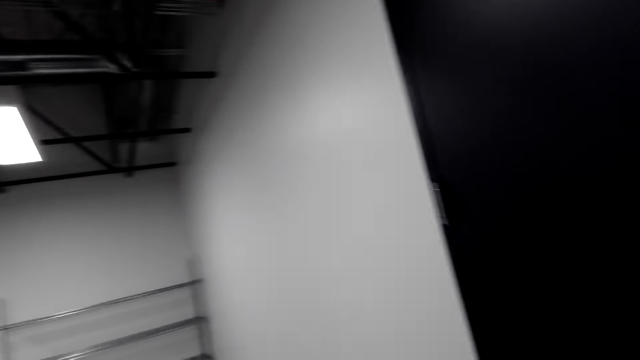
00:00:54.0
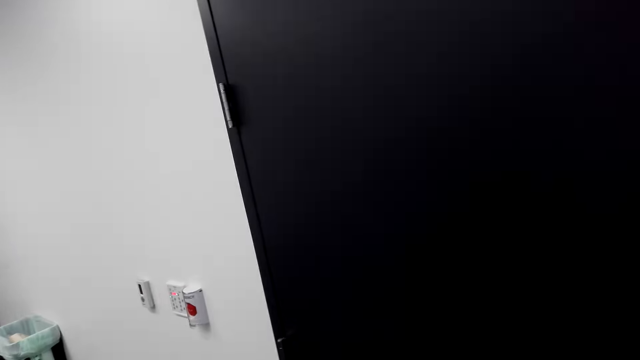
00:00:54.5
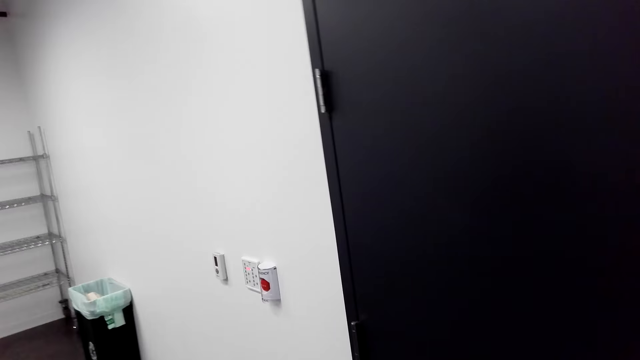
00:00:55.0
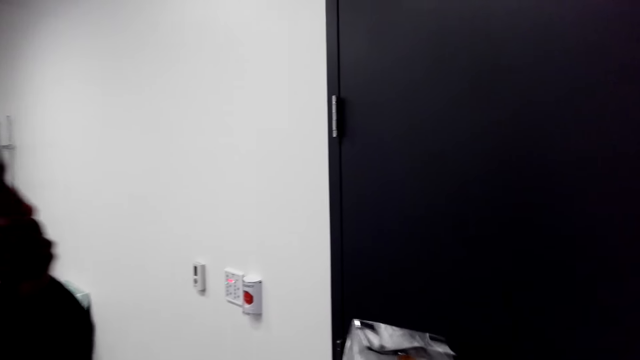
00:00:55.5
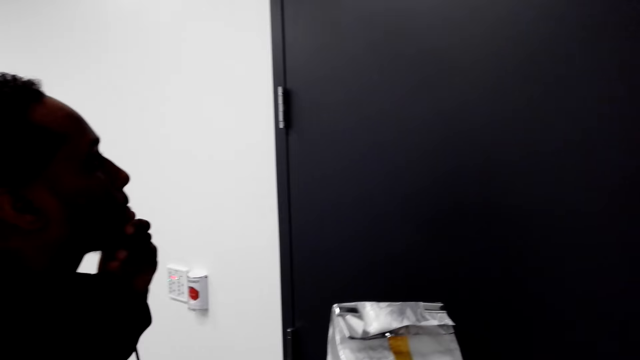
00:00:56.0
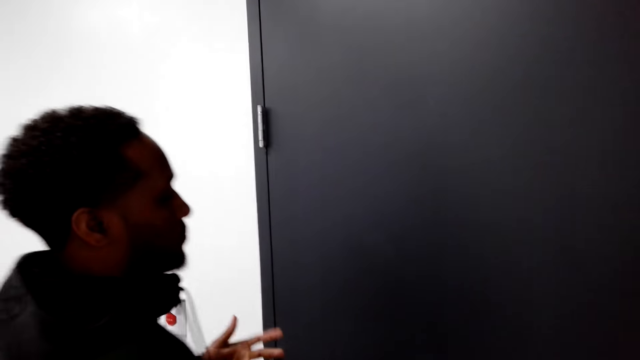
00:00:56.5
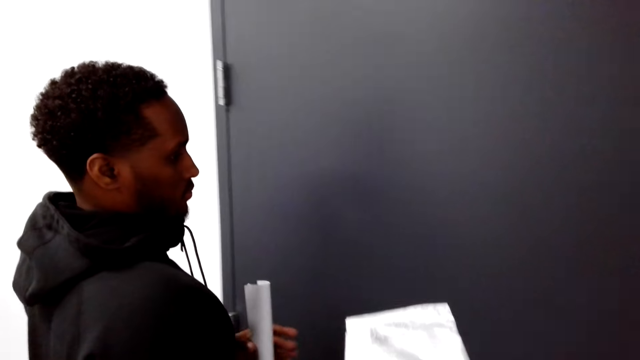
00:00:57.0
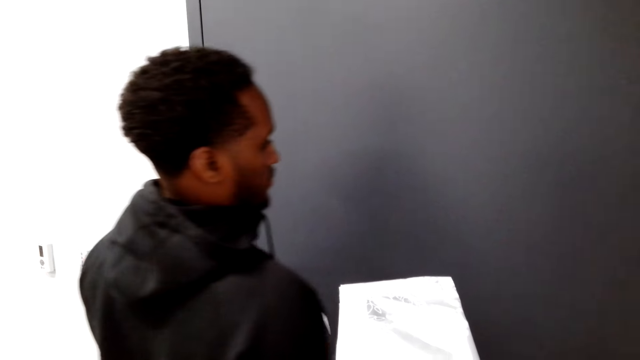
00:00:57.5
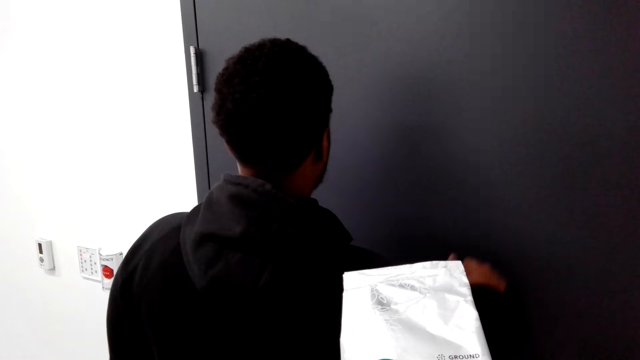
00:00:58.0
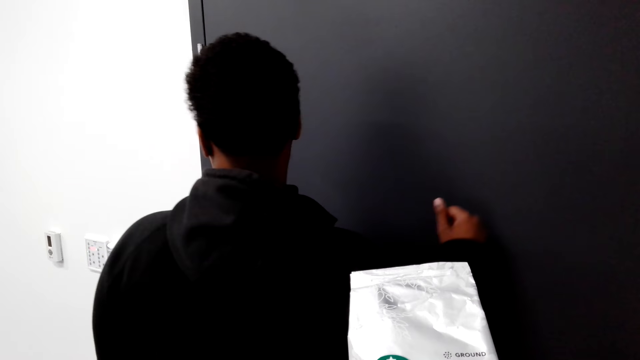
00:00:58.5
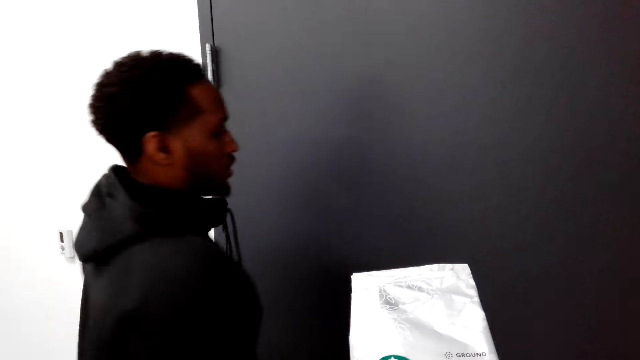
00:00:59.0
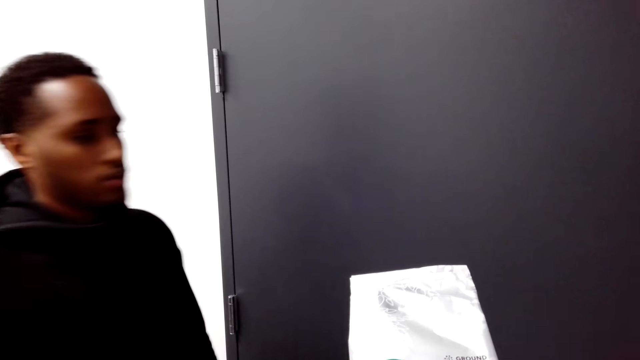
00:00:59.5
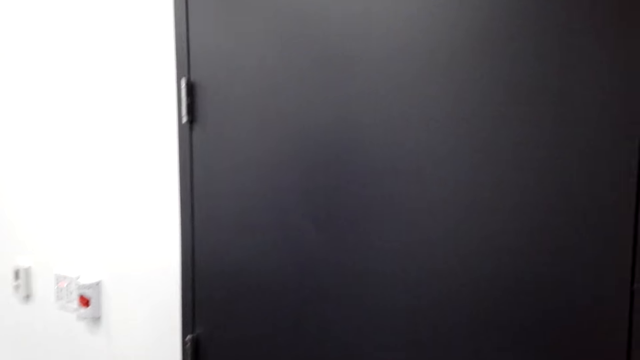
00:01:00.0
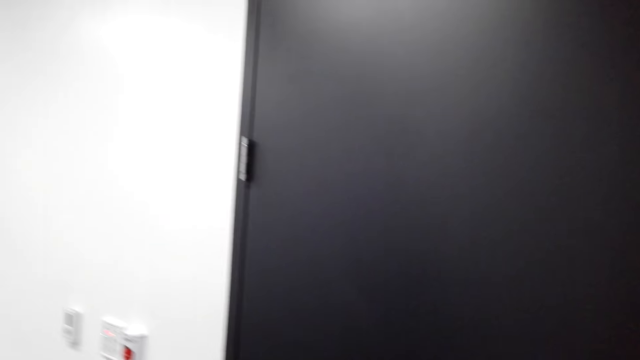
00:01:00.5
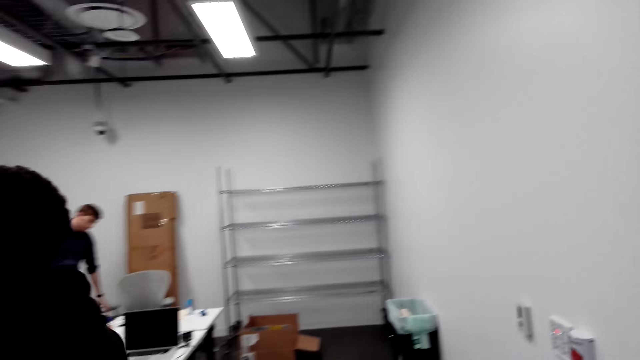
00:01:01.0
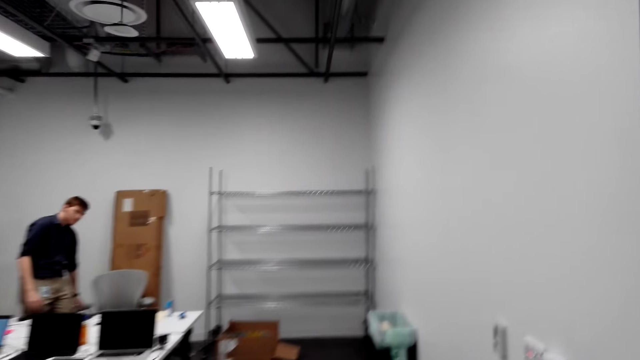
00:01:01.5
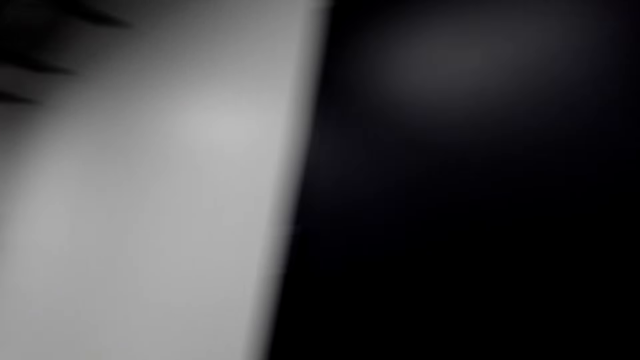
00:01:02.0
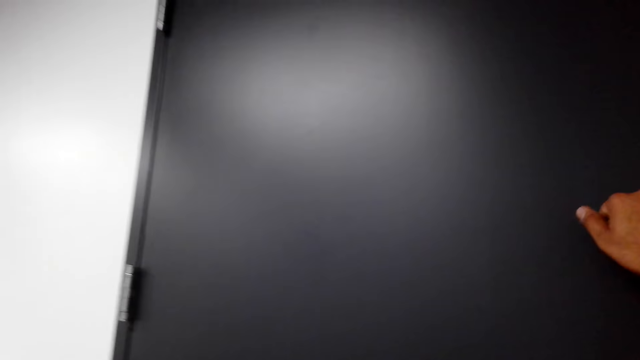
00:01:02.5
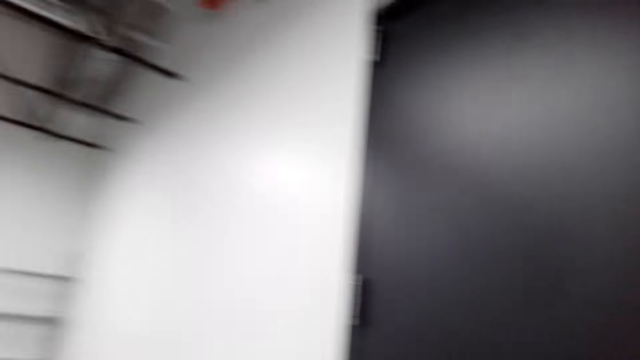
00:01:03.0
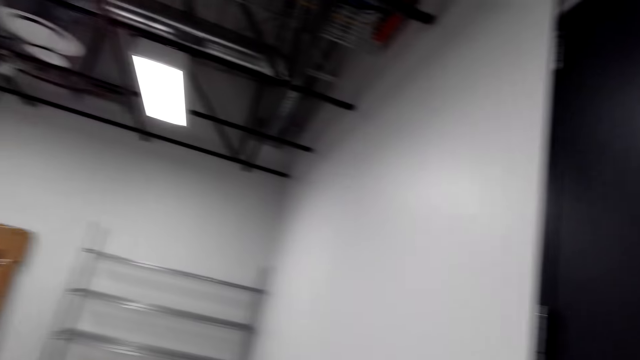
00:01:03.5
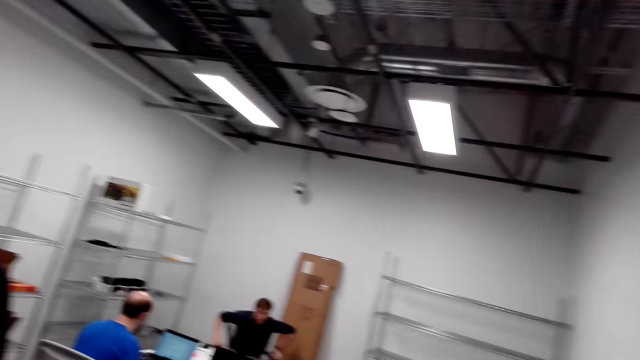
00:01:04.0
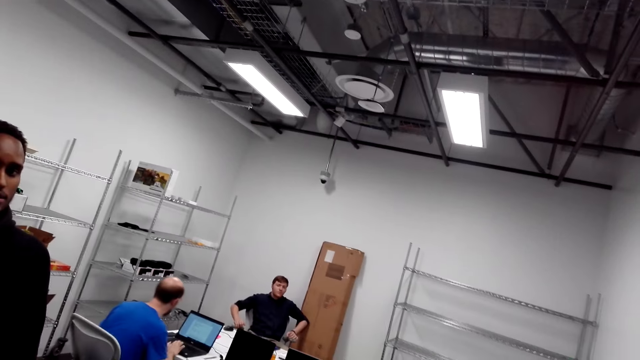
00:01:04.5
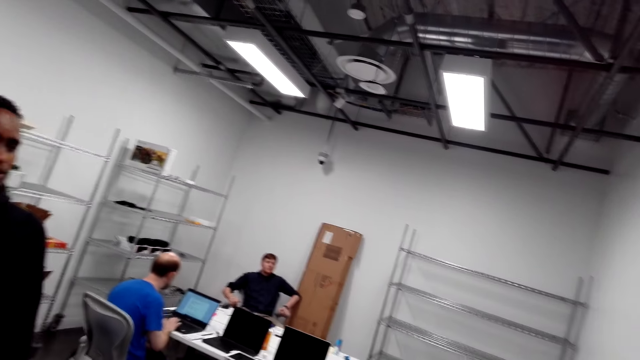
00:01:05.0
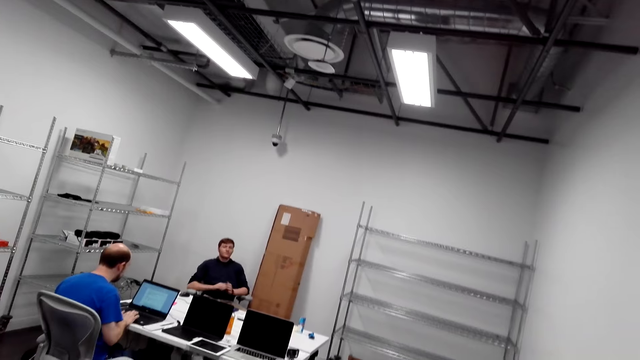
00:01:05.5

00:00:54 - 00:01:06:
The camera wearer looks at the wall. The man walks in the room. The camera wearer holds a piece of paper. The man holds the paper, knocks the door, talks to the camera wearer and walks away from the room. The camera wearer talks to the man. They knock the door. They walk in the room.

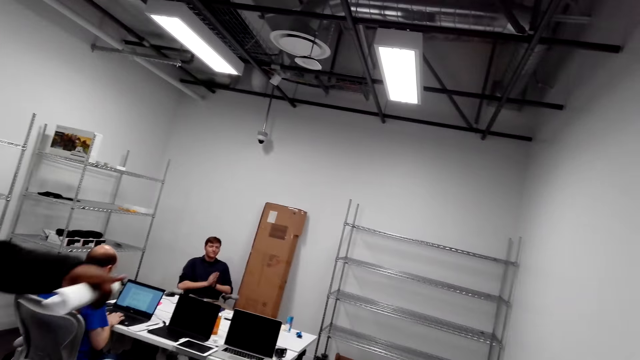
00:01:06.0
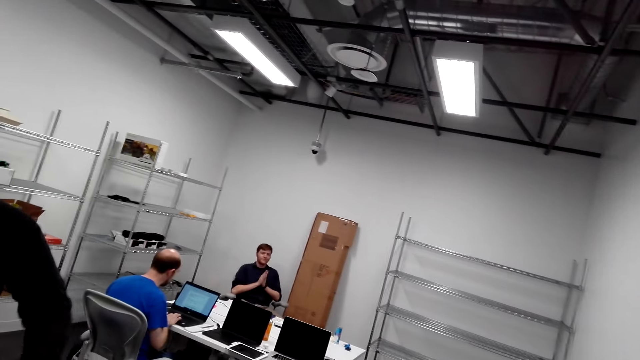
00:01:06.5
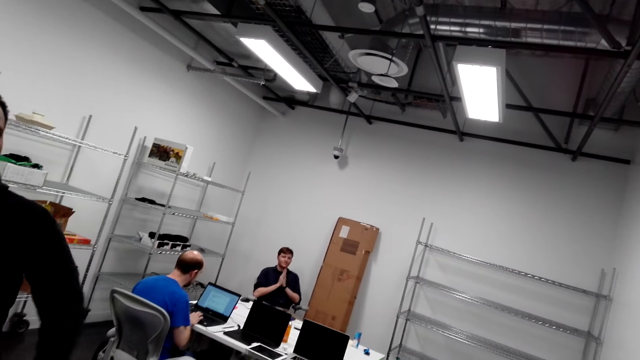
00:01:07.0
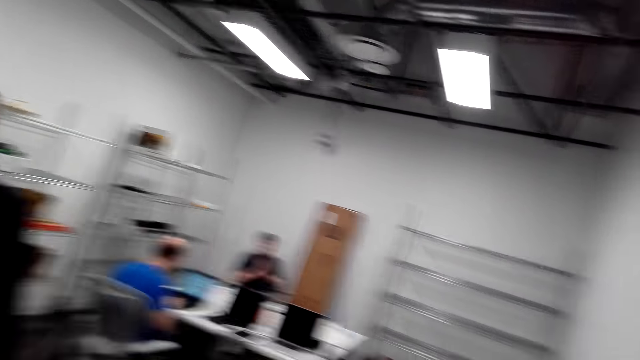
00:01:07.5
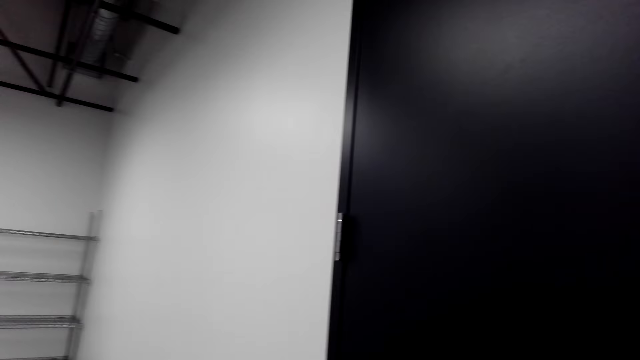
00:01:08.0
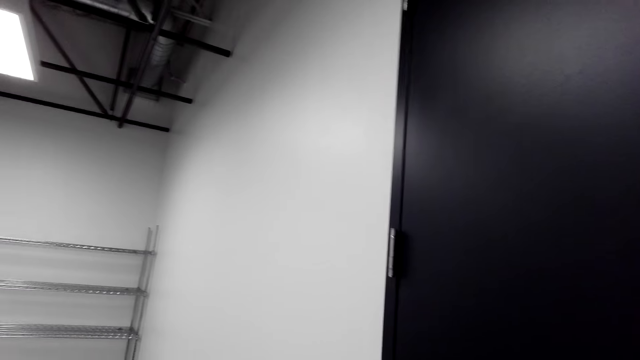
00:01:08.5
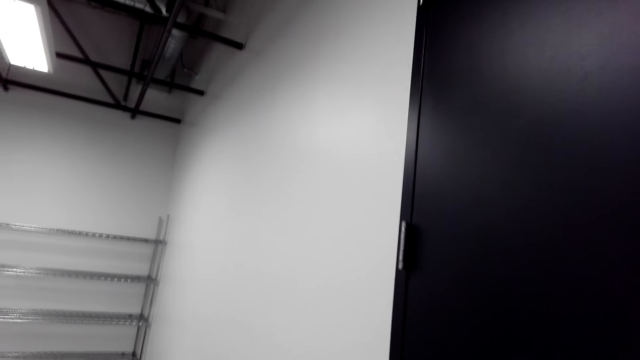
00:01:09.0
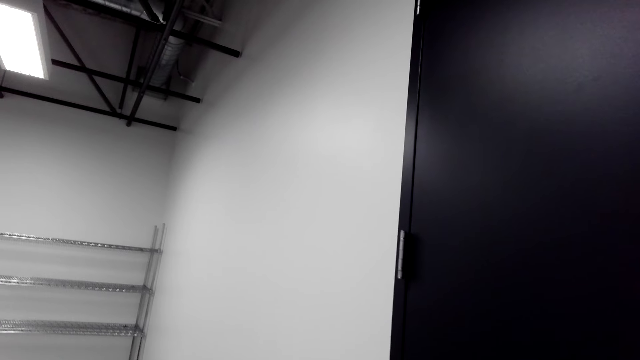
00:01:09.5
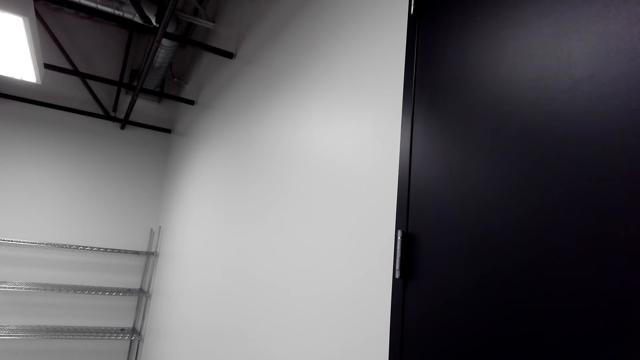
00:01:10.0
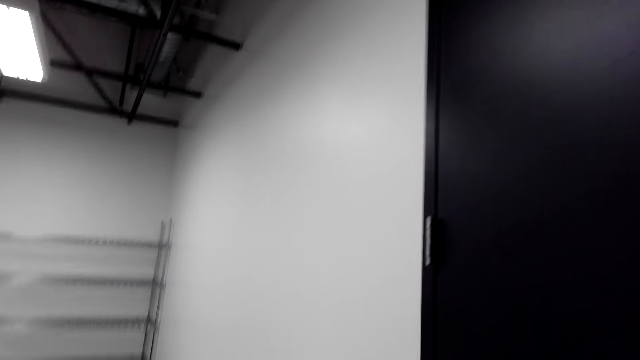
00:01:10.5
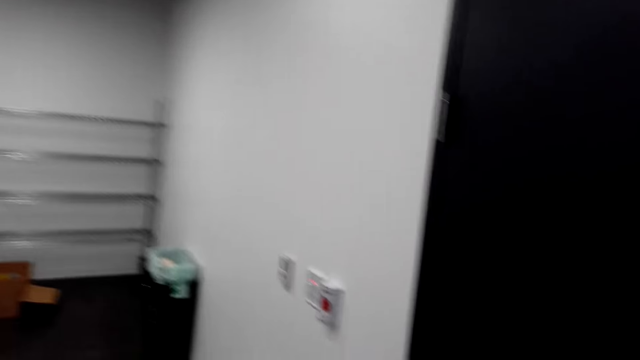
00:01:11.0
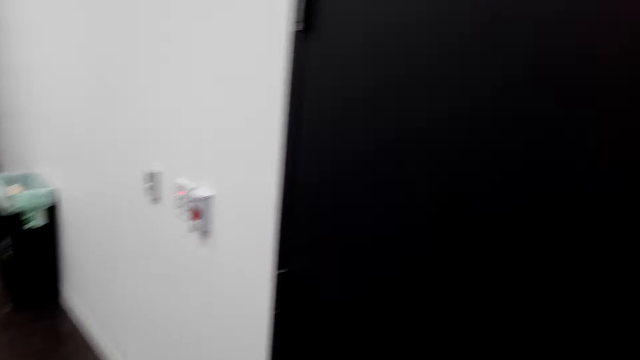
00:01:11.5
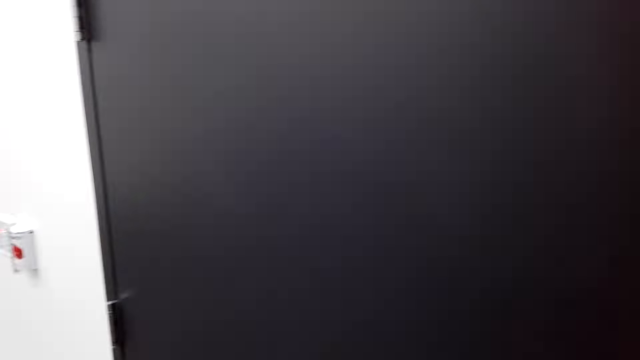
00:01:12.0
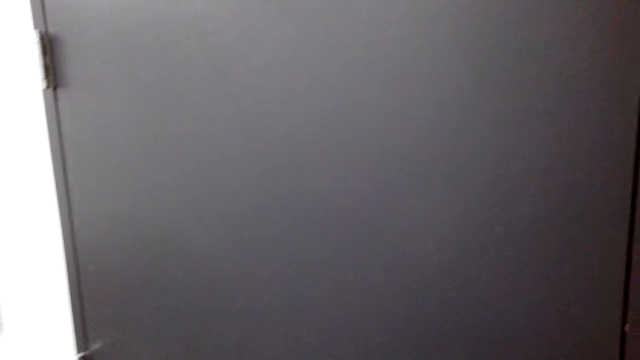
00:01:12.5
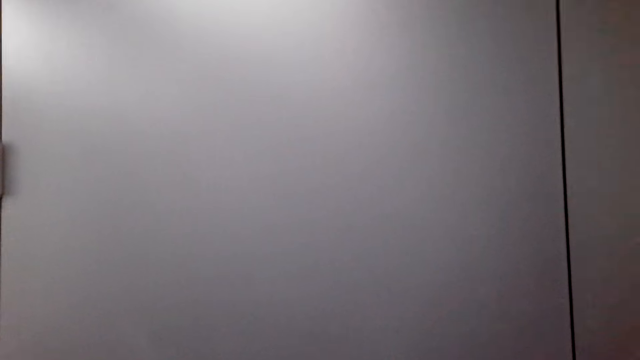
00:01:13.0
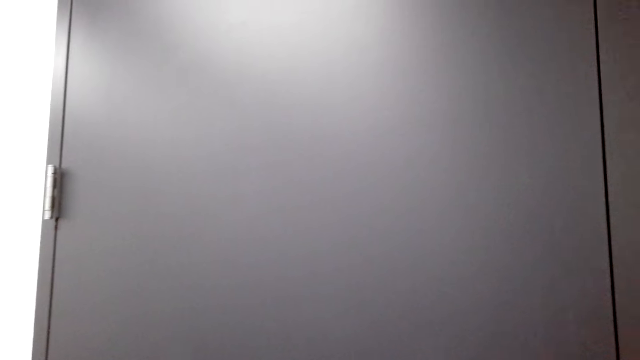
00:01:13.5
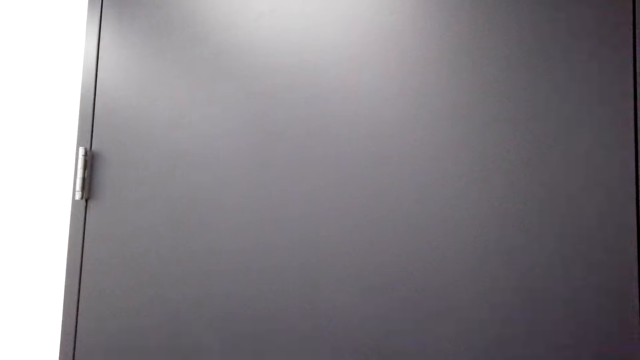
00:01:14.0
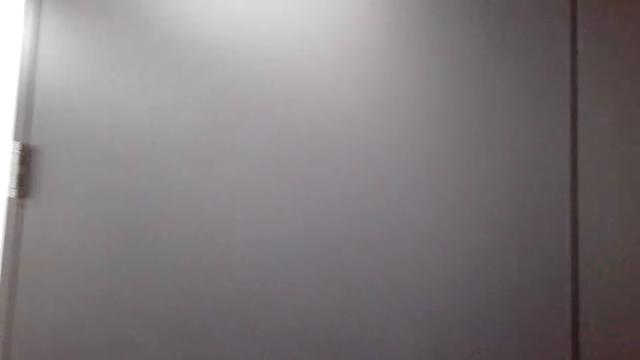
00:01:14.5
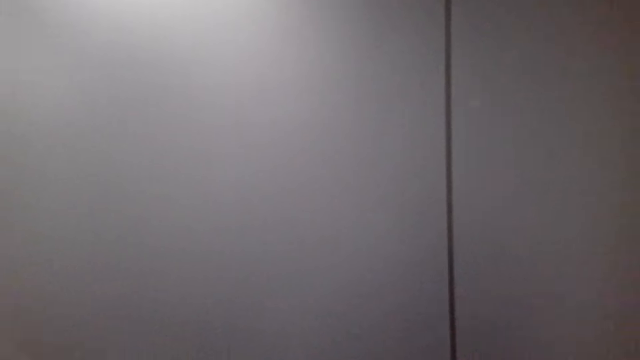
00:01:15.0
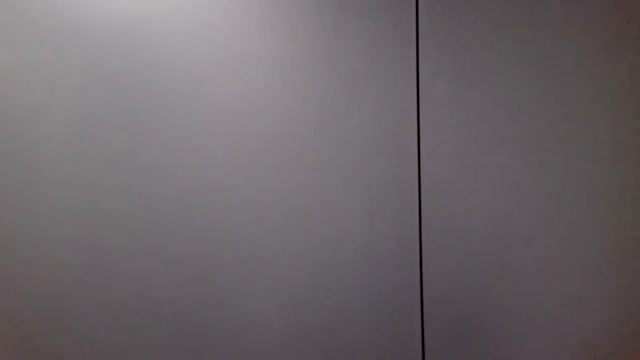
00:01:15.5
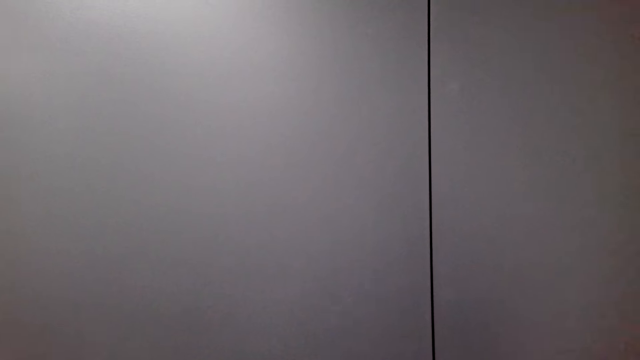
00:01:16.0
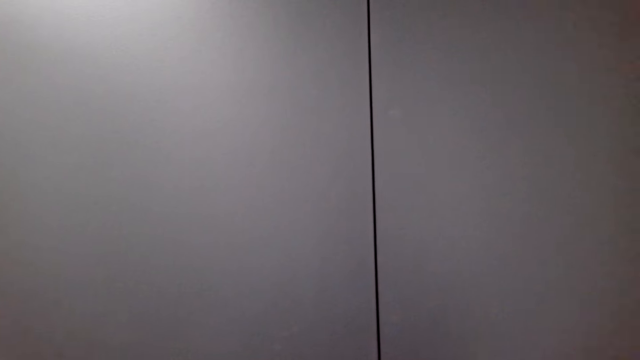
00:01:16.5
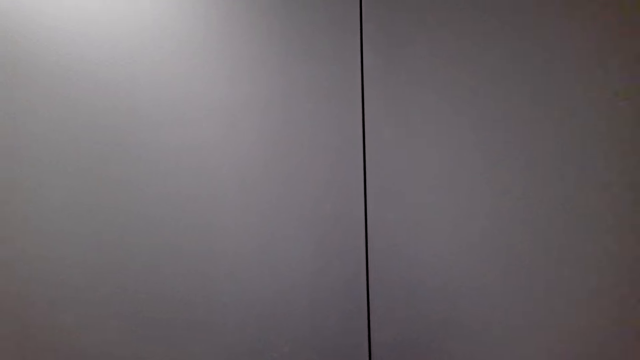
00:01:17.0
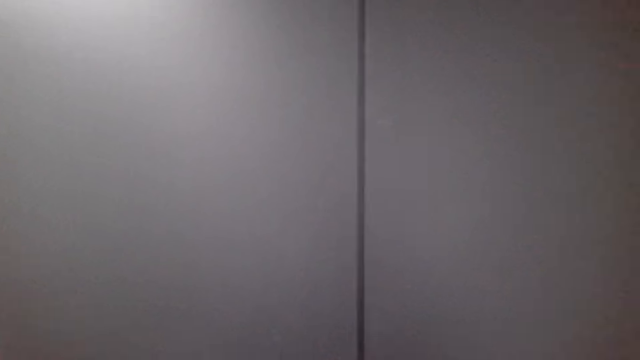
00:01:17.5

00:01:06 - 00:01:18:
The man moves the hand. Another man types on the keyboard. The first man talks to the camera wearer. The camera wearer talks to the first man. They knock the door. They talk to the first man. They look at the door.
